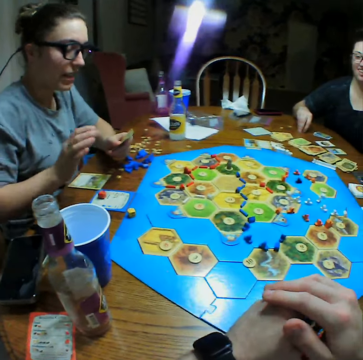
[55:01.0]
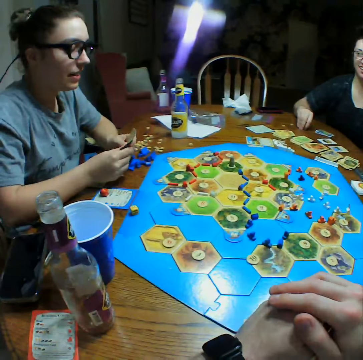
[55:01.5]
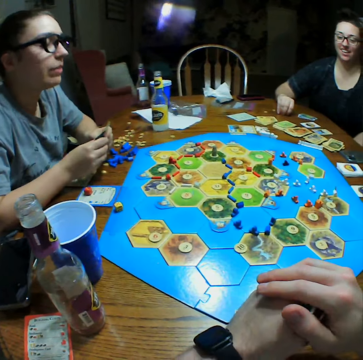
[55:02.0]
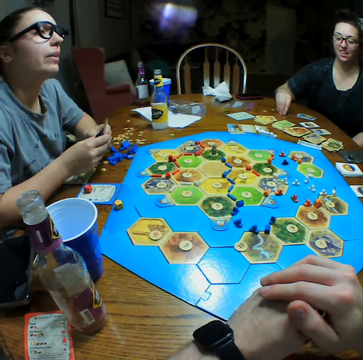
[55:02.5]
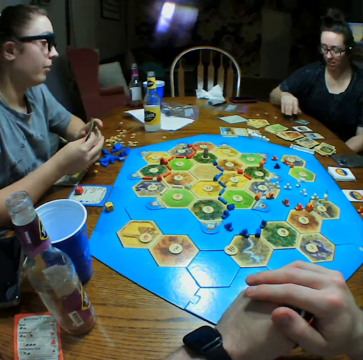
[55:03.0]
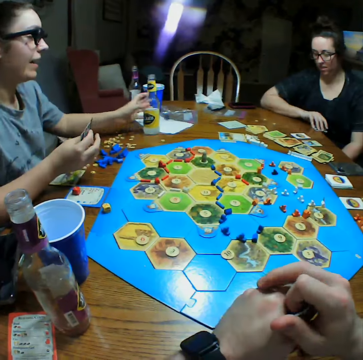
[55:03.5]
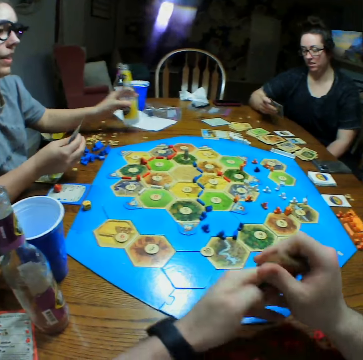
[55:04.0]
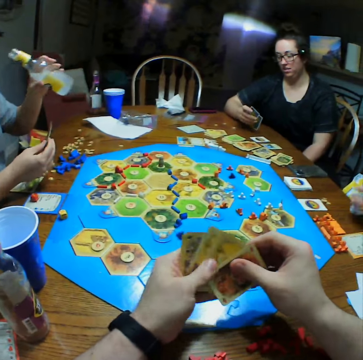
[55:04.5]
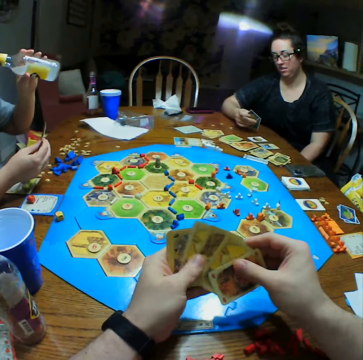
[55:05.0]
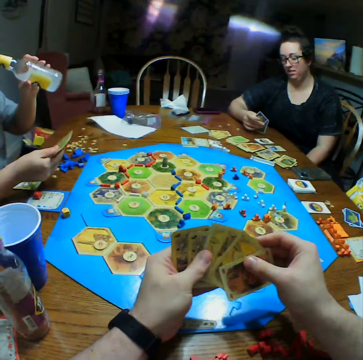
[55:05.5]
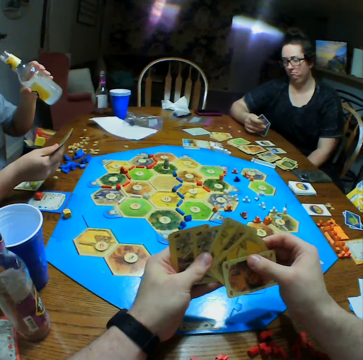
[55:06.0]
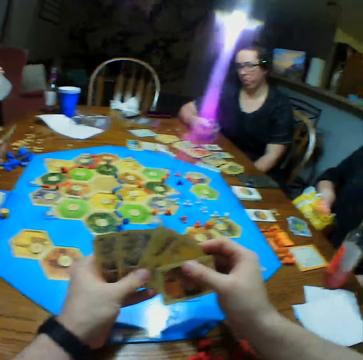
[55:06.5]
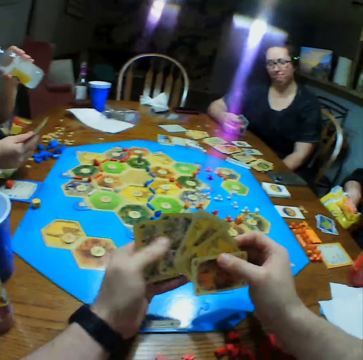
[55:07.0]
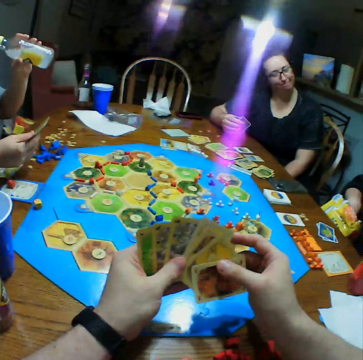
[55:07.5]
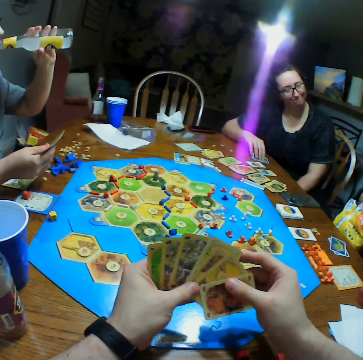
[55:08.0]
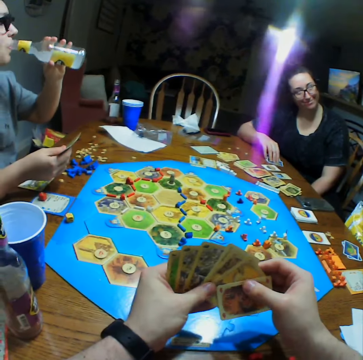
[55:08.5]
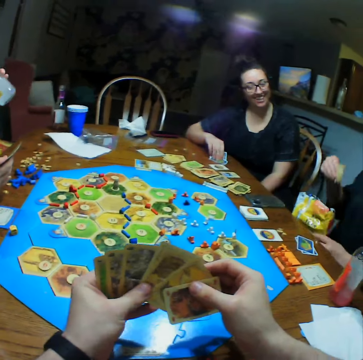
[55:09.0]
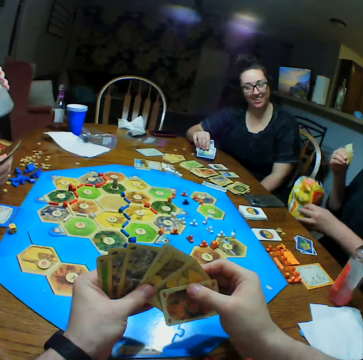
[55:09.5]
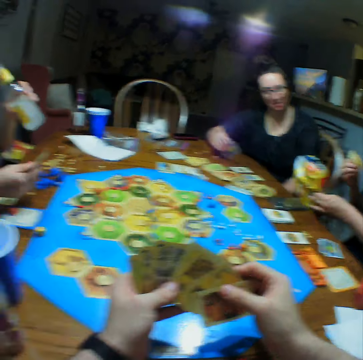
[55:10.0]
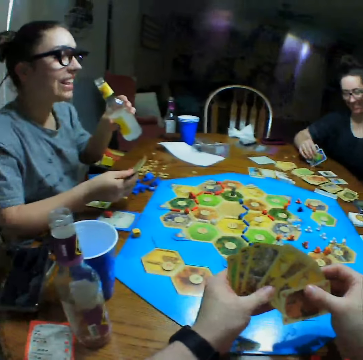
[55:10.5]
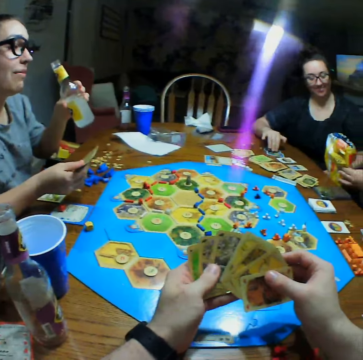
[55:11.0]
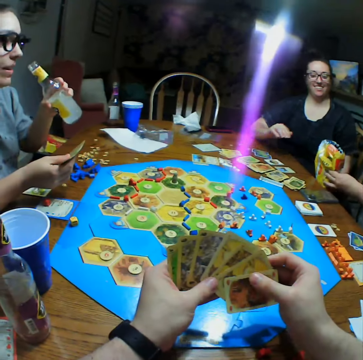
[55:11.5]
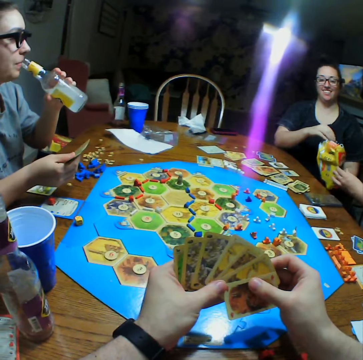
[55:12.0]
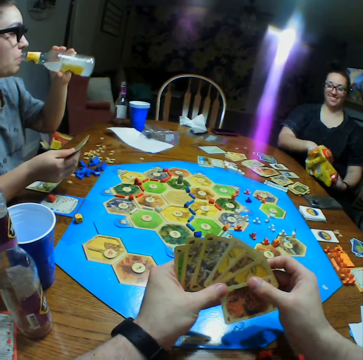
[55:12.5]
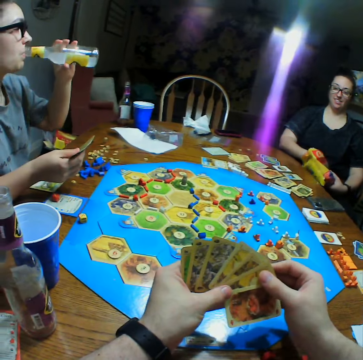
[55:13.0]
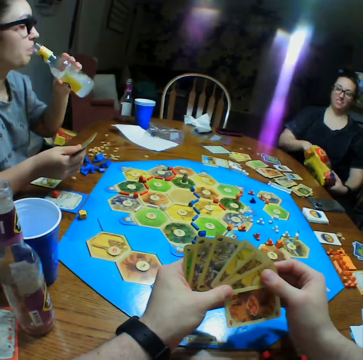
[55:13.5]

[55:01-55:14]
A woman talks. Another woman picks the cards. The first woman drinks water. The camera wearer looks at the cards in his hands. He talks. A third woman gives the second woman the crisps. The second woman places cards on the table.

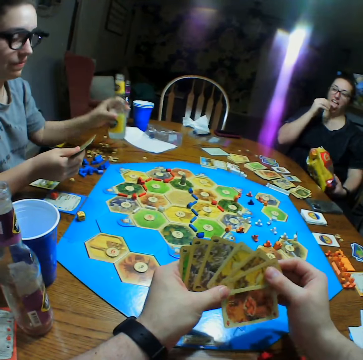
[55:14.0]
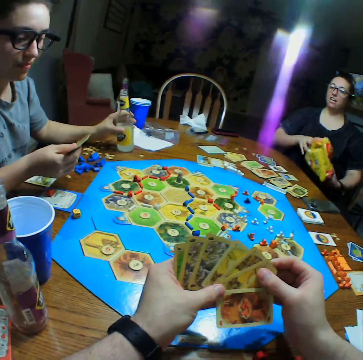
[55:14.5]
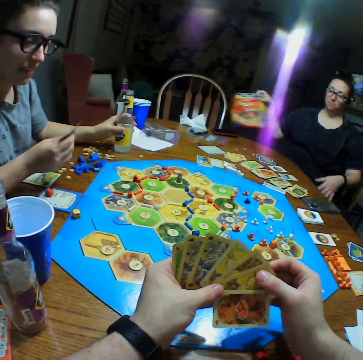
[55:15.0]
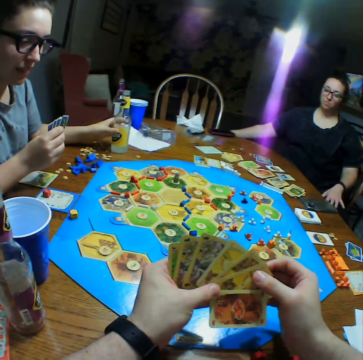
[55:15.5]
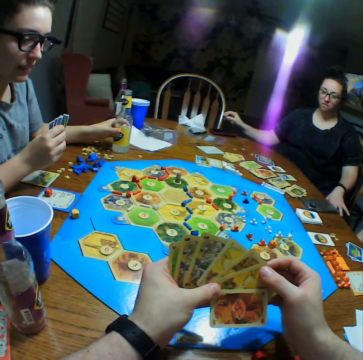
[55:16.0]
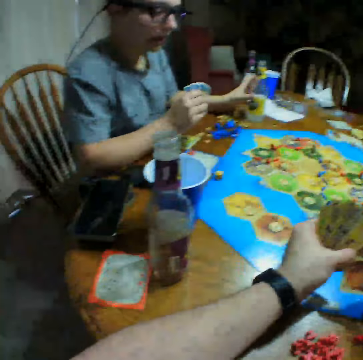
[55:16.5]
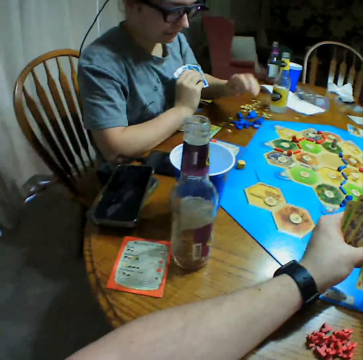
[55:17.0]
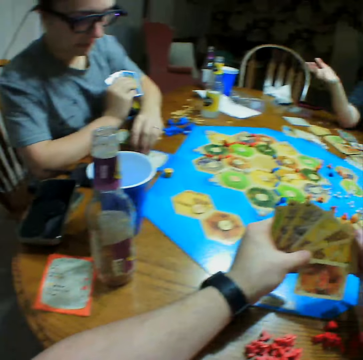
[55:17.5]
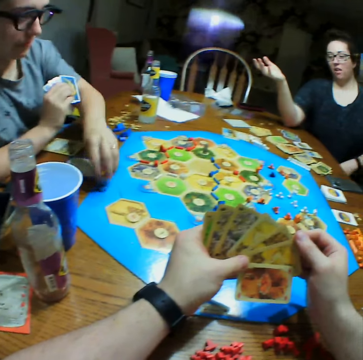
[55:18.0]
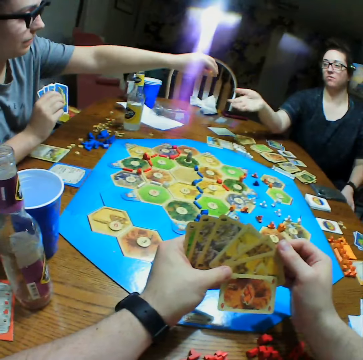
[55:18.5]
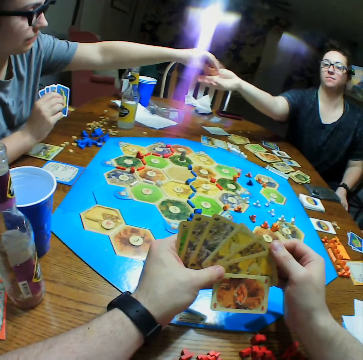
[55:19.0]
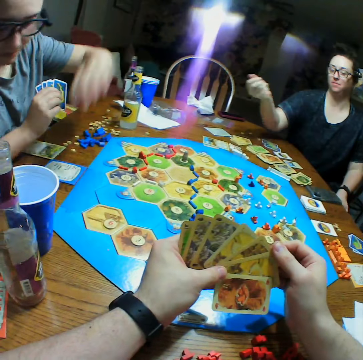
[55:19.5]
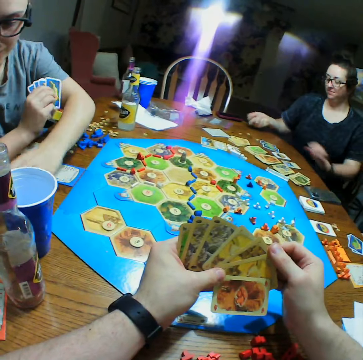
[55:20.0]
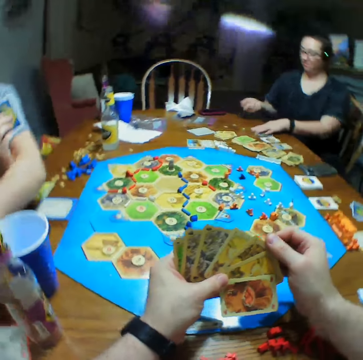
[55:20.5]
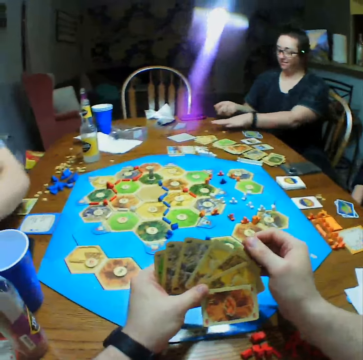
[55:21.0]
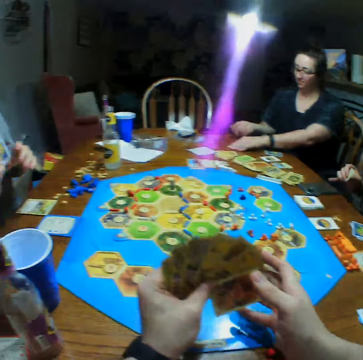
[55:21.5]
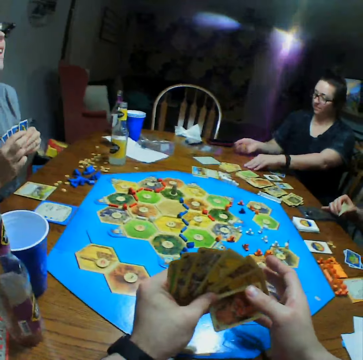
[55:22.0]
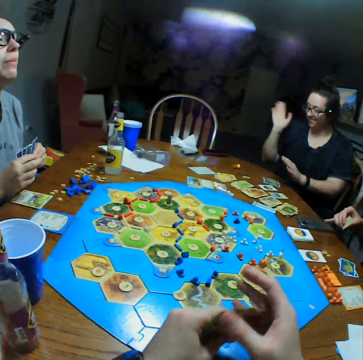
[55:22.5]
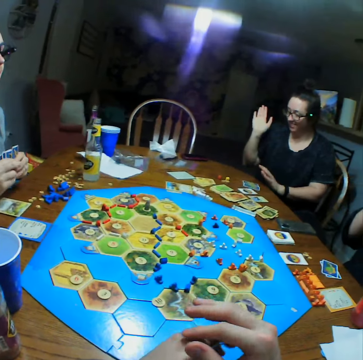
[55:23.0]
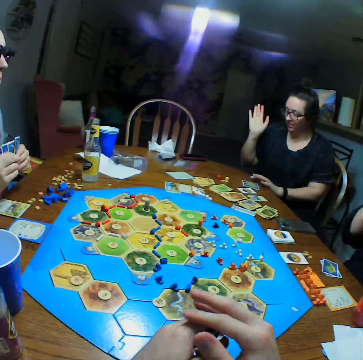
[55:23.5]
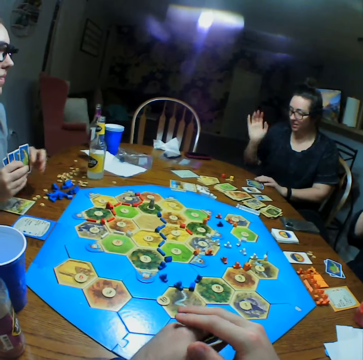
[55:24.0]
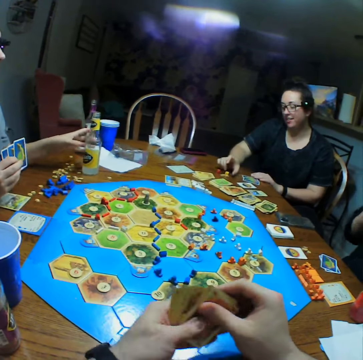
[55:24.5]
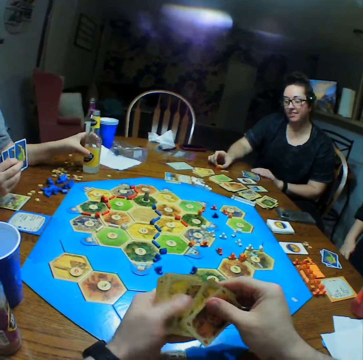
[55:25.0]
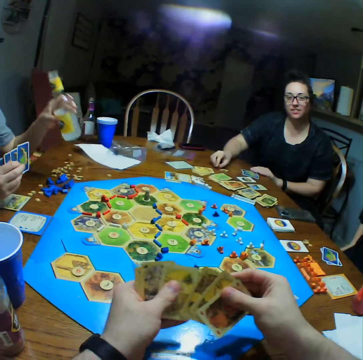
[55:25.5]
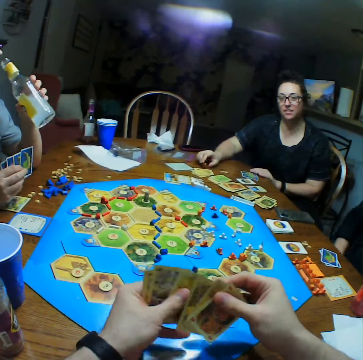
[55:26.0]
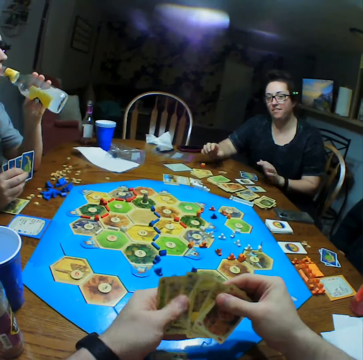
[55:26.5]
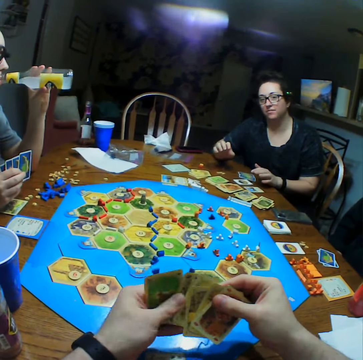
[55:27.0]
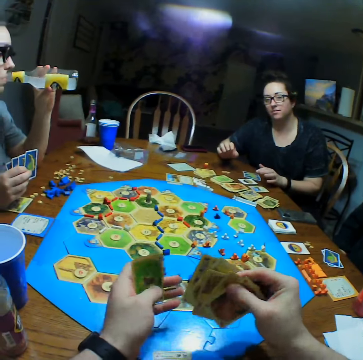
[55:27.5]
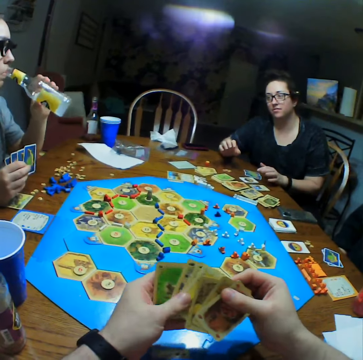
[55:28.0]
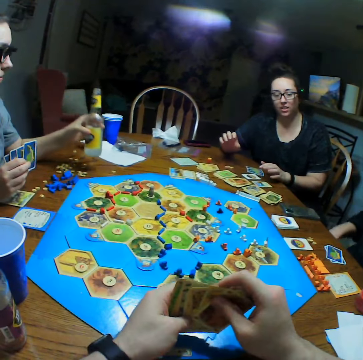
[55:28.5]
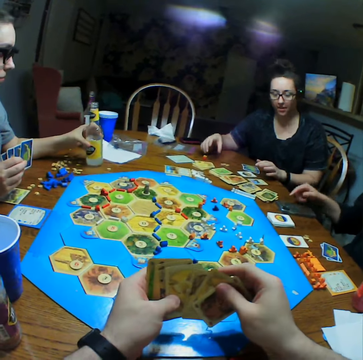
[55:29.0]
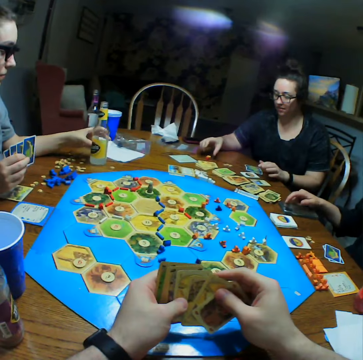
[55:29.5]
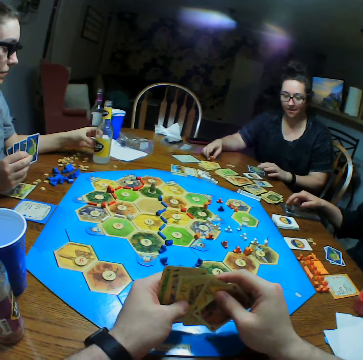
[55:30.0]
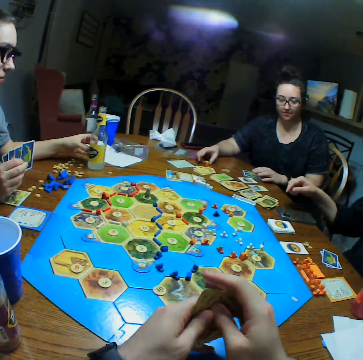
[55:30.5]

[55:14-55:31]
A woman eats the crisps. The woman puts the crisps on the chair. Another woman gives board game pieces to the first woman. The first woman shakes the board game pieces and moves cards on the table. The first woman throws pieces on the table. The other woman drinks water.

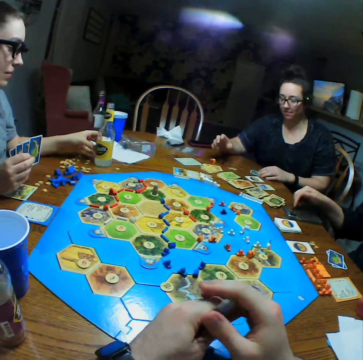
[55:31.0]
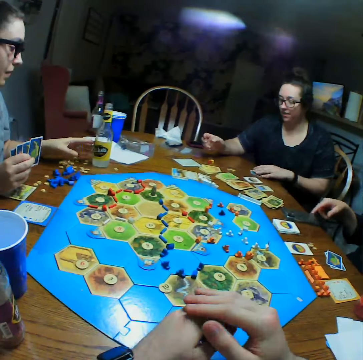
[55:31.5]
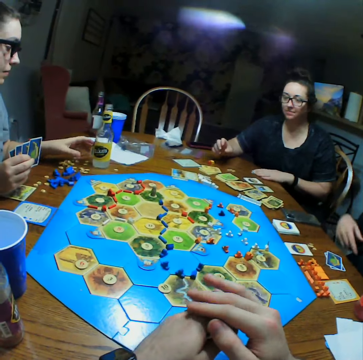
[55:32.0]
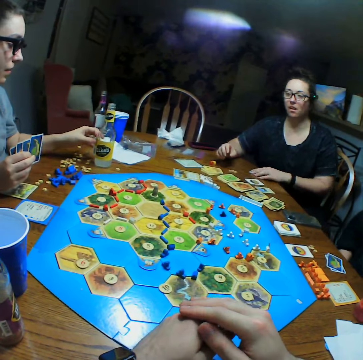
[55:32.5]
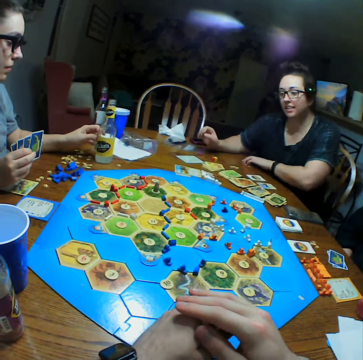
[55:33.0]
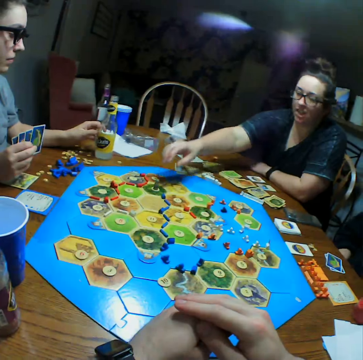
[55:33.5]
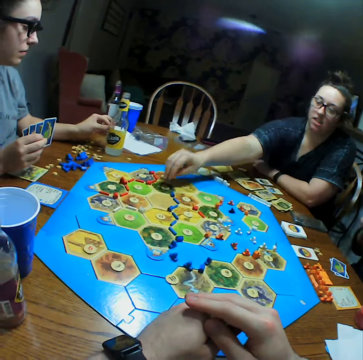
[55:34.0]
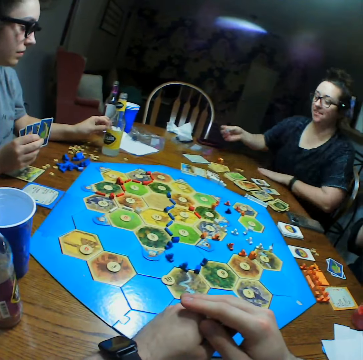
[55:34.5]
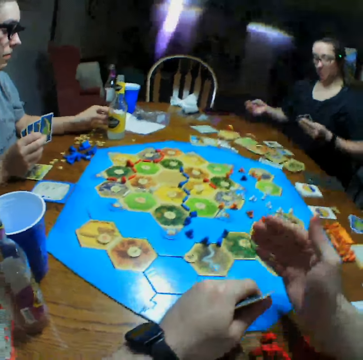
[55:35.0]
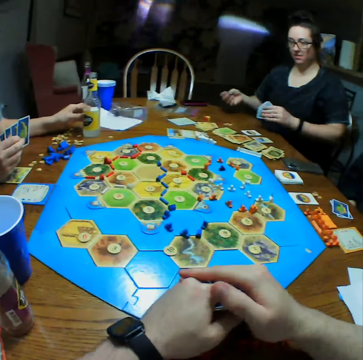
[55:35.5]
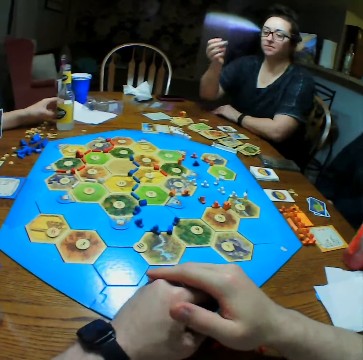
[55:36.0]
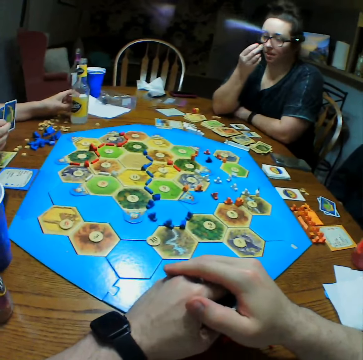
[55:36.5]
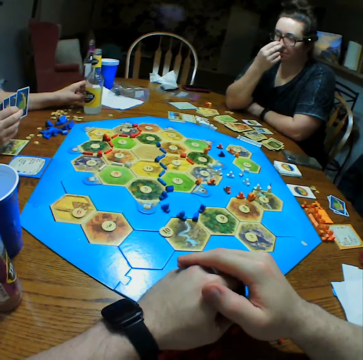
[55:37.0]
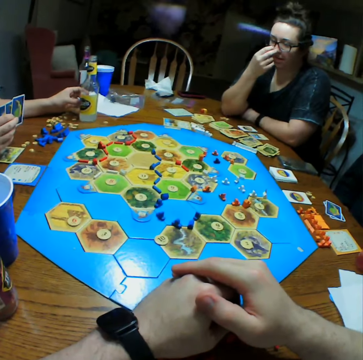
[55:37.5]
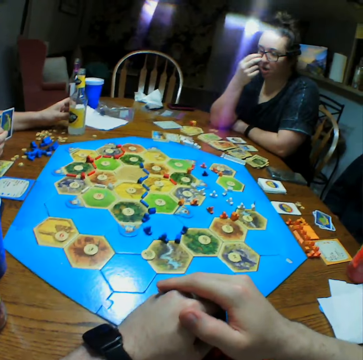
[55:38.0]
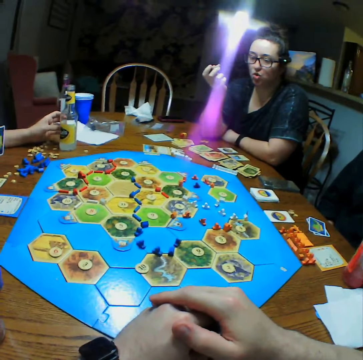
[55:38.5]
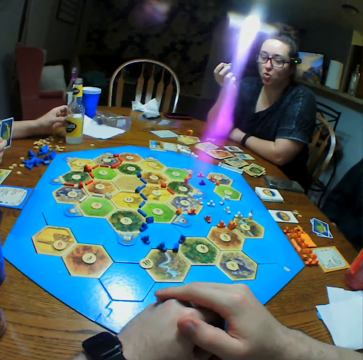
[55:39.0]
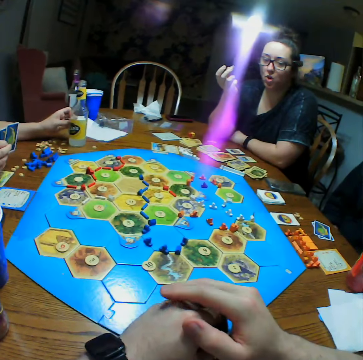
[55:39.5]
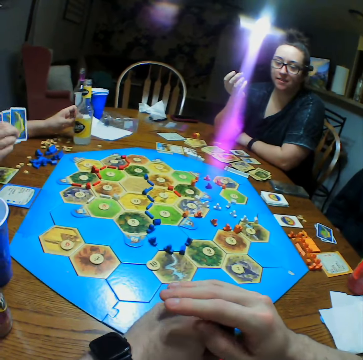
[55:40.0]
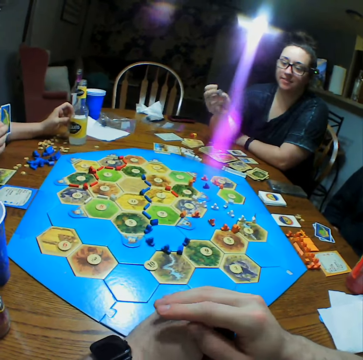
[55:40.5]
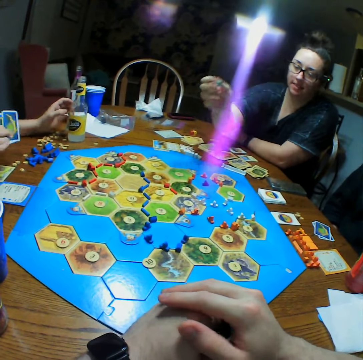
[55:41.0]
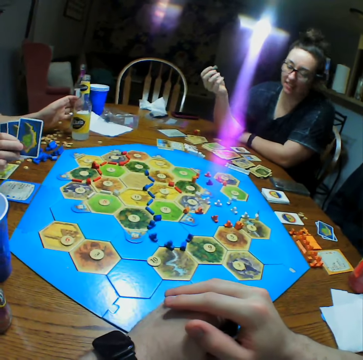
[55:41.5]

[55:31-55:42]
A woman talks and picks up a piece.
